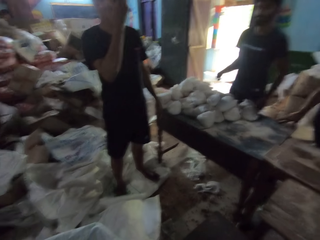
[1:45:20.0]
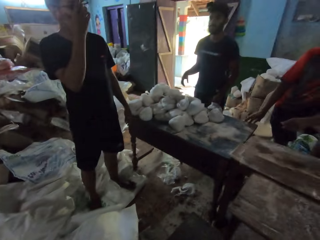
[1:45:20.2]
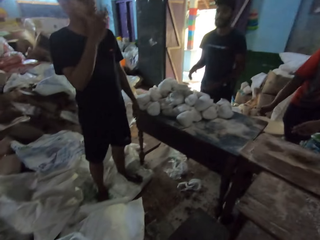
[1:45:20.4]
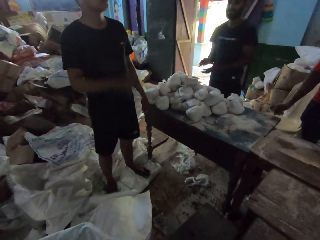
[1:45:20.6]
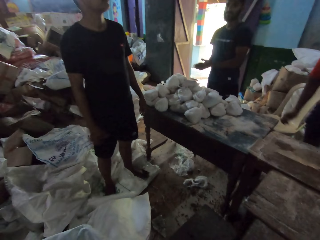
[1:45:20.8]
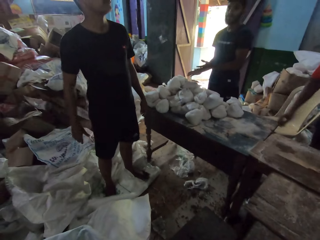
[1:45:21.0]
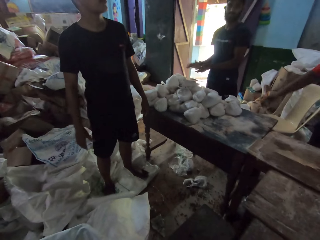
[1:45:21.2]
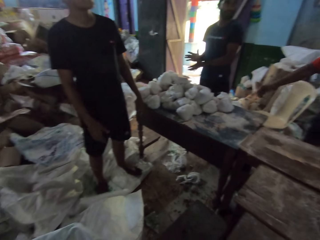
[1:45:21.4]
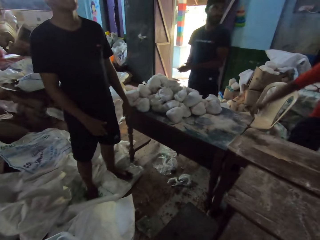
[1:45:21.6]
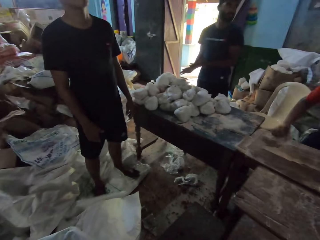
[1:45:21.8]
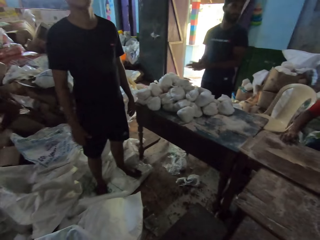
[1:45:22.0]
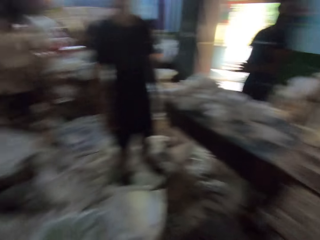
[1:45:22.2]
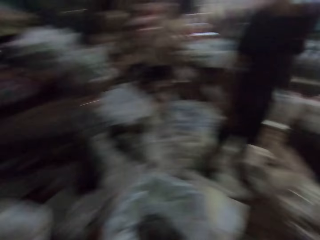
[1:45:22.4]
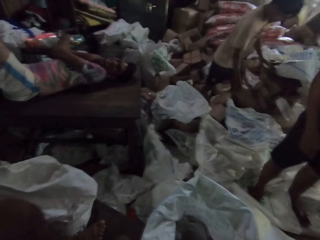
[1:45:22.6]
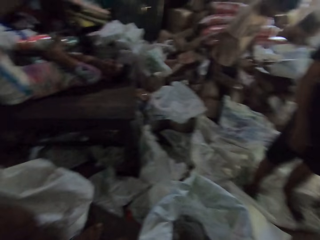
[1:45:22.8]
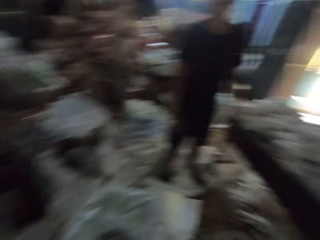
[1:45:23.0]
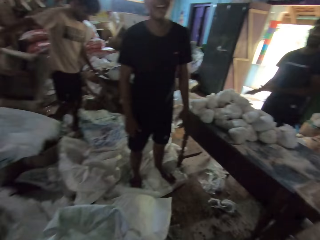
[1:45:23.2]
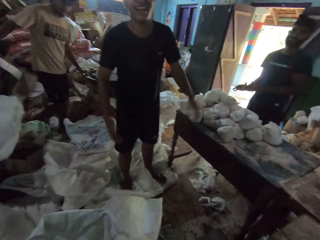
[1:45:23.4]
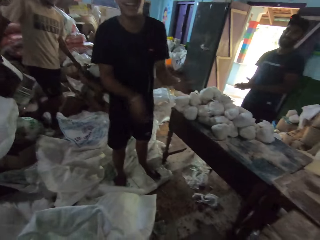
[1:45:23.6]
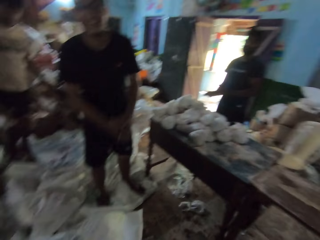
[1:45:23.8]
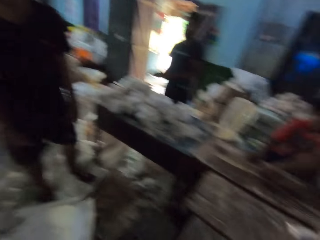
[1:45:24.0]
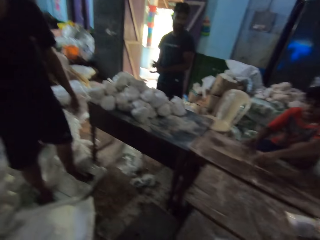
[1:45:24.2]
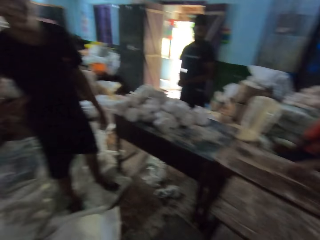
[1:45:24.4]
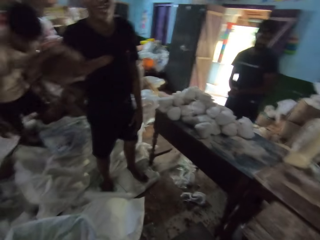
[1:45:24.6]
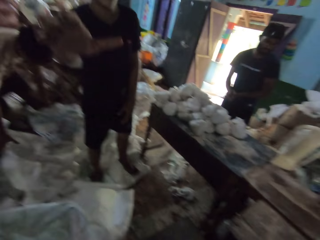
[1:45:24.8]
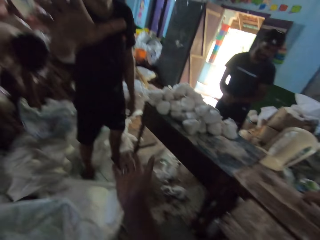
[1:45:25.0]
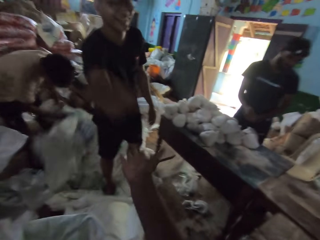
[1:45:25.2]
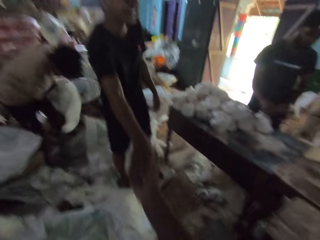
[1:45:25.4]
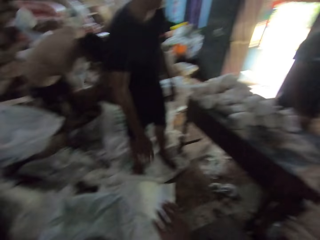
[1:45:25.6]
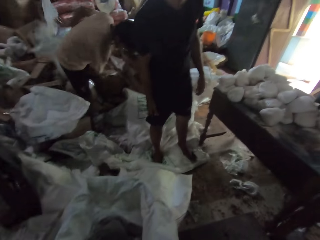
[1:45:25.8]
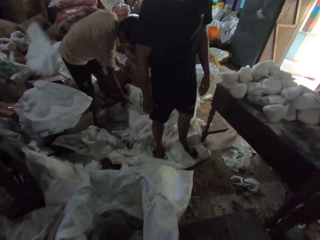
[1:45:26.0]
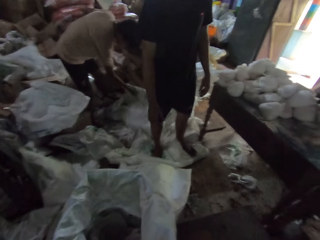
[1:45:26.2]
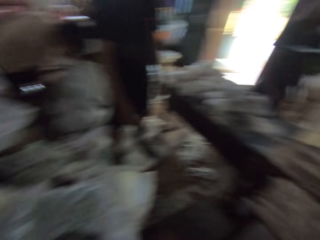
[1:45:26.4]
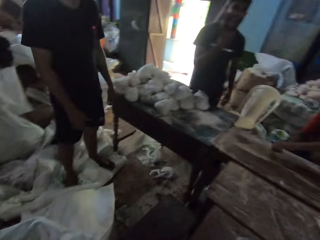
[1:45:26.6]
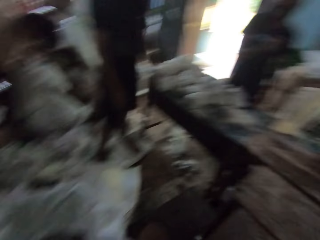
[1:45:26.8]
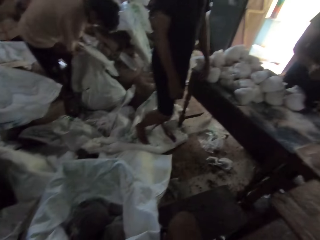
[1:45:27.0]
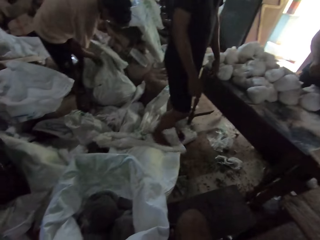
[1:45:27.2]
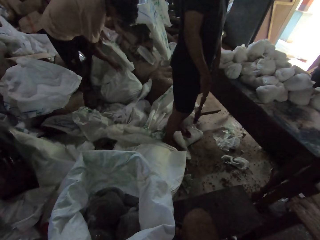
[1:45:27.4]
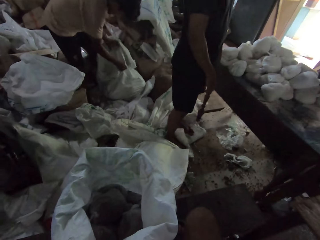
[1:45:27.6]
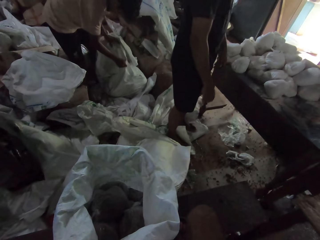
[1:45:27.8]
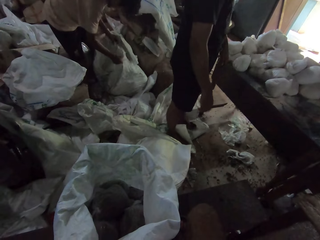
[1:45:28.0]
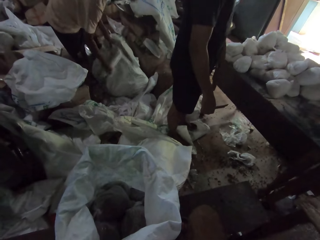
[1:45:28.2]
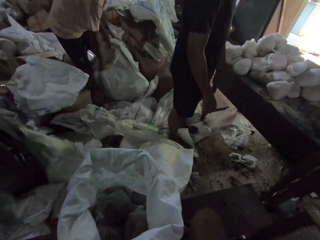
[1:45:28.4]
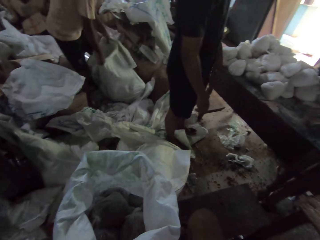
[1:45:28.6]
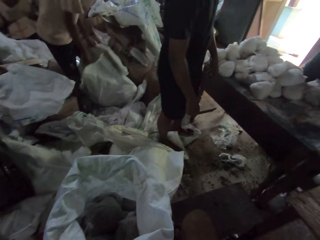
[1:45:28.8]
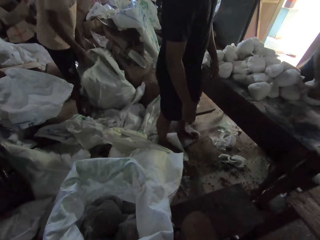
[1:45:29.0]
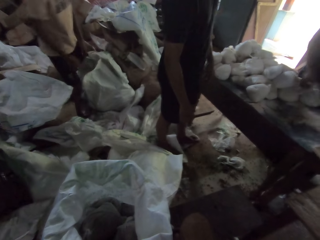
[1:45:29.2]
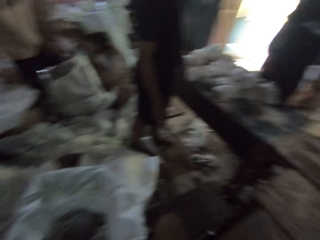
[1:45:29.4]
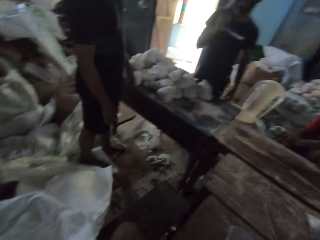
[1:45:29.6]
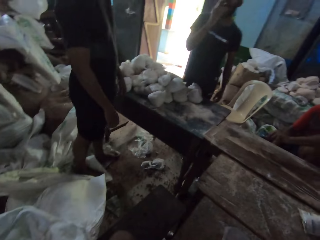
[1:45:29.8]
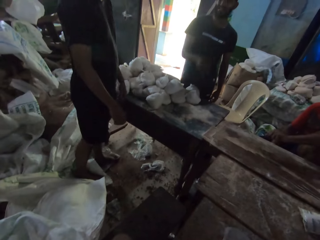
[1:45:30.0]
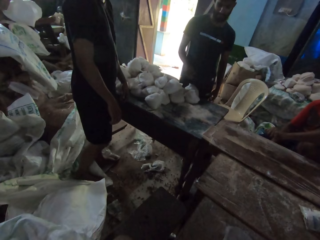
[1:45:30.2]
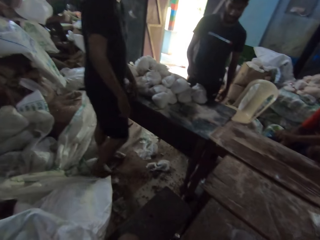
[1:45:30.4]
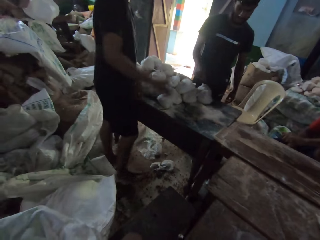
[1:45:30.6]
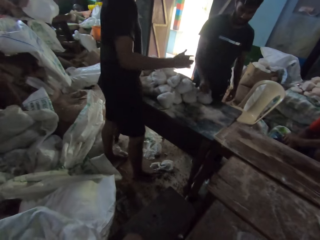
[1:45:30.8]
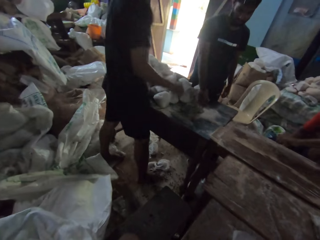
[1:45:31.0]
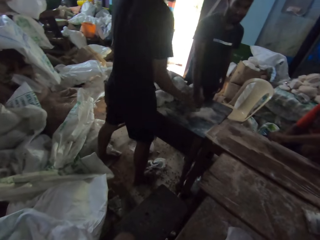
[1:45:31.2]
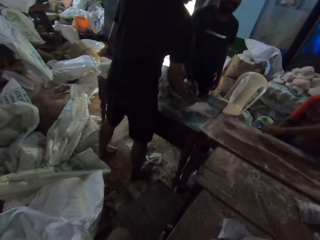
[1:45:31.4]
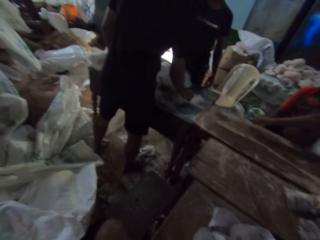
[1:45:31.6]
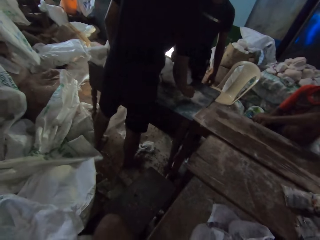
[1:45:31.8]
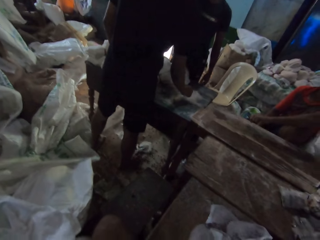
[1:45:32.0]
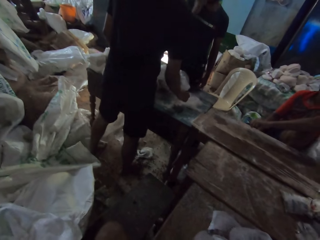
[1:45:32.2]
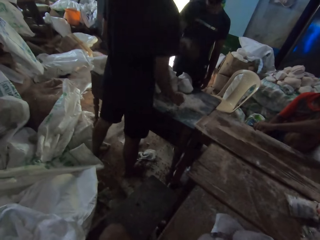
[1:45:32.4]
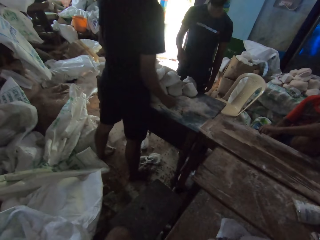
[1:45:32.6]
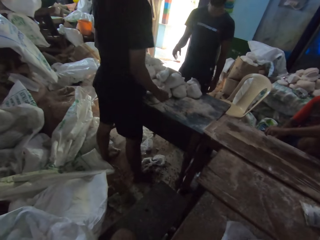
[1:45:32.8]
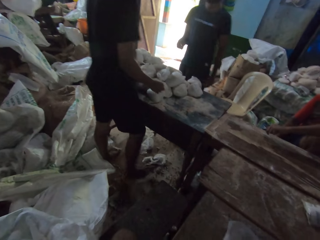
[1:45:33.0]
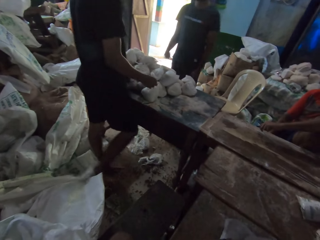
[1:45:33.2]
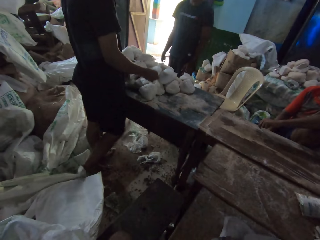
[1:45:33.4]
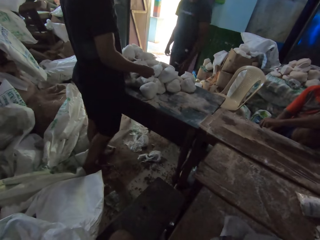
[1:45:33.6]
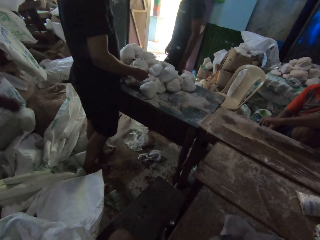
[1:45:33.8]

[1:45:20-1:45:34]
A person drops the left hand. Another person wipes both hands. The camera wearer turns around. The first person claps hands. The camera wearer looks around. A man shakes the camera wearer's right hand. The camera wearer stretches a hand towards the man. The man greets. The camera wearer looks around. A third person sorts sacks. The camera wearer turns around. Another man packs powder on the table with his right hand. The first person touches flour on the table.

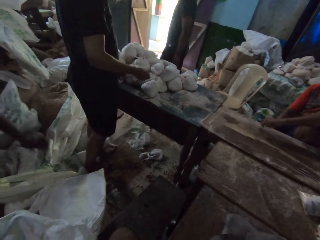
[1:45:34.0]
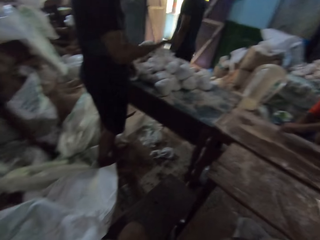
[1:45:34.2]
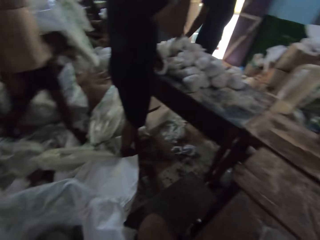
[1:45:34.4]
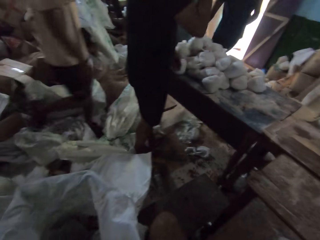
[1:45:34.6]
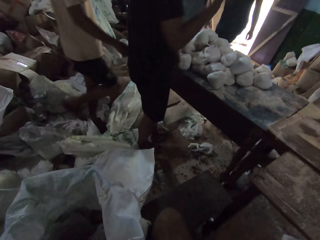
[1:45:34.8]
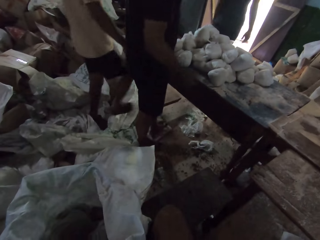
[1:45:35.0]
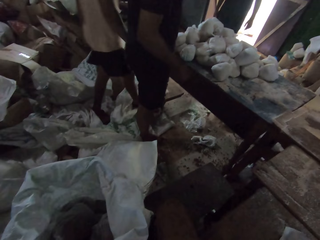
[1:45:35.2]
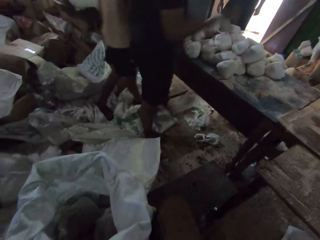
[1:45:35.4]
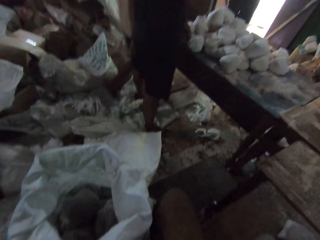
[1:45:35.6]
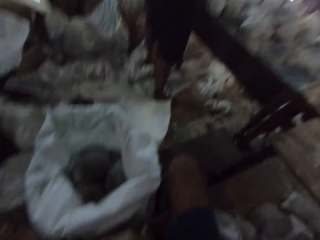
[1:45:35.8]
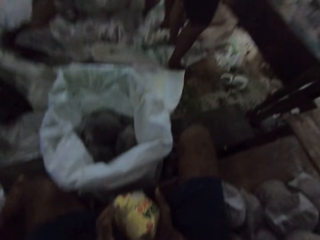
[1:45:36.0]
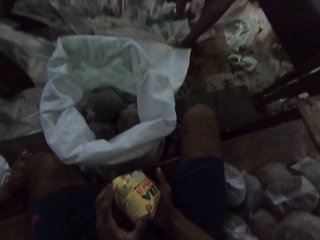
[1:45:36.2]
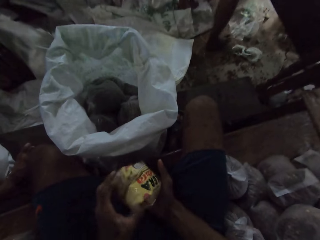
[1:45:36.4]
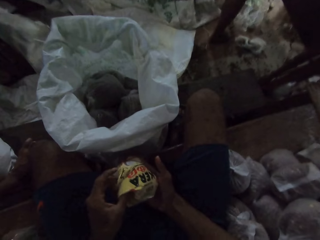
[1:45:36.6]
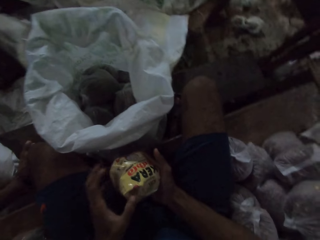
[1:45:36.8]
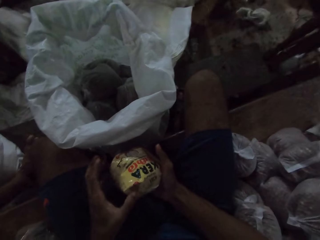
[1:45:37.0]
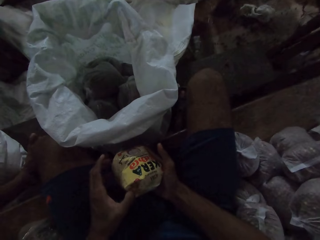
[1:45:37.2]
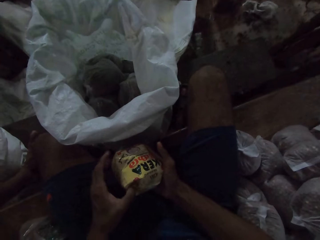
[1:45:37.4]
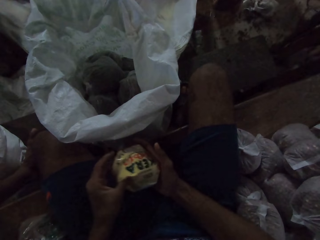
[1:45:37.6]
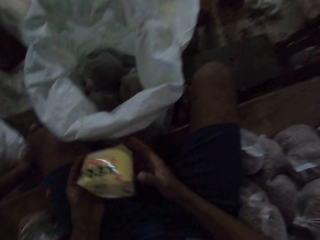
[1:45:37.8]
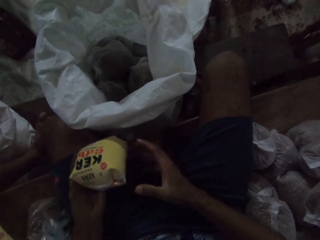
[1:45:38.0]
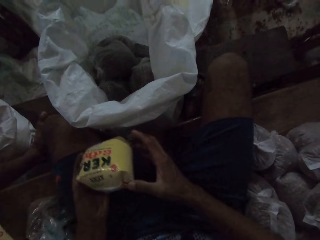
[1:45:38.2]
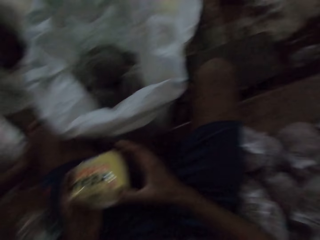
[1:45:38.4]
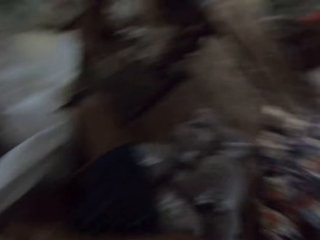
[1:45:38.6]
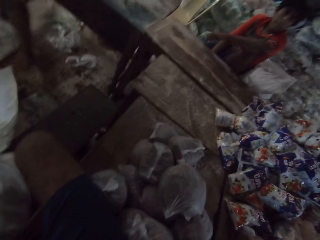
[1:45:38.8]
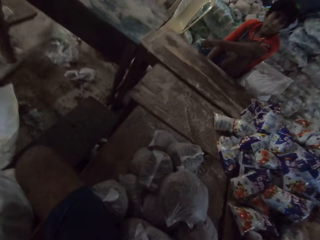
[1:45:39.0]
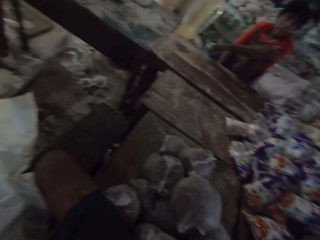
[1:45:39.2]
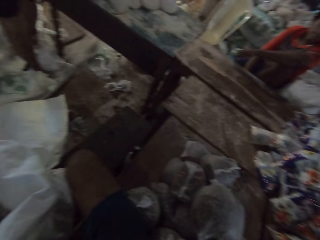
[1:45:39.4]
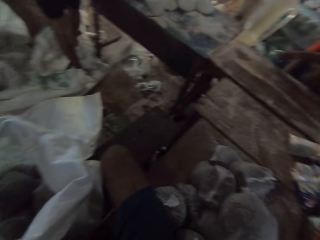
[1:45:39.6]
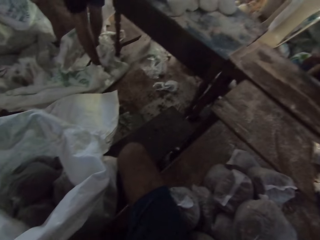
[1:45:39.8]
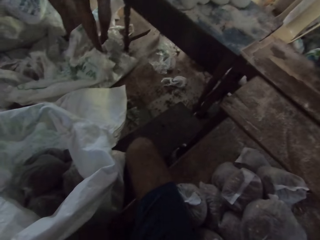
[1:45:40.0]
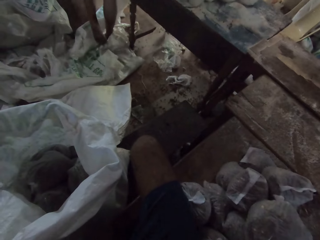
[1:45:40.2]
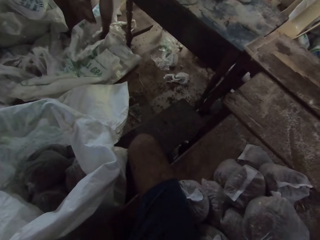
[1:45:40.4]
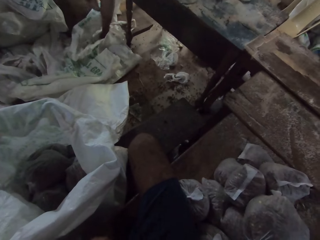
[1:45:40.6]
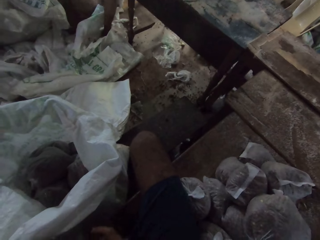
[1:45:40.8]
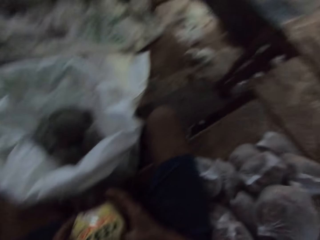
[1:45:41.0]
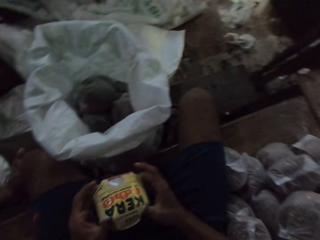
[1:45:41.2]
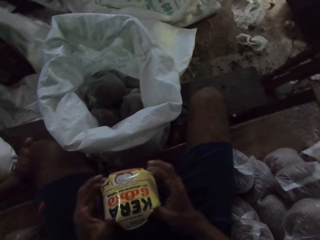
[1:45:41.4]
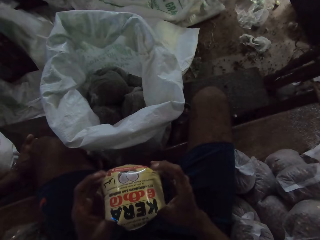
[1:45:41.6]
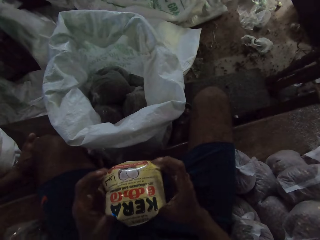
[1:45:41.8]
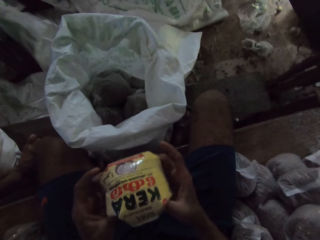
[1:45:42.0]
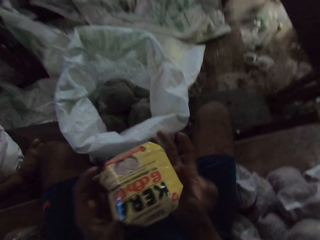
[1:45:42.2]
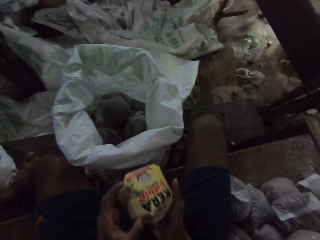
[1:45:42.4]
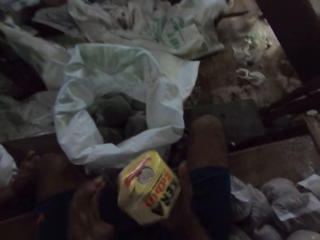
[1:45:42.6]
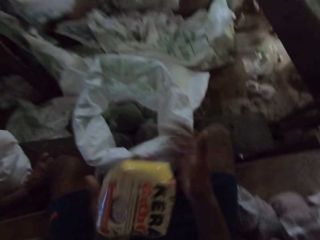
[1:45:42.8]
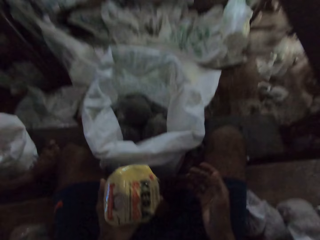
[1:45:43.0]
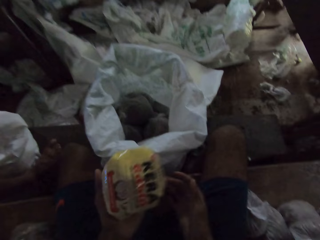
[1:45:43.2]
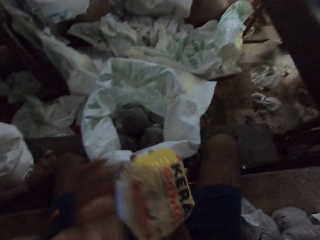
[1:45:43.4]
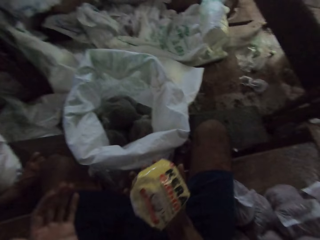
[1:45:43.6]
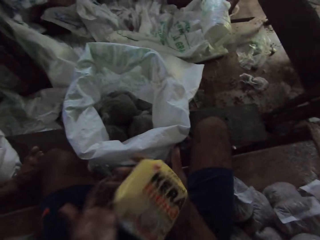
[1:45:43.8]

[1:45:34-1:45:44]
A person raises the right hand. The camera wearer looks at the packed food. He holds the packed food, turns around, looks at the packed food, and plays with the packed food. He passes a flour sachet from his right hand to his left hand. He passes the flour sachet from his left hand to his right hand.
